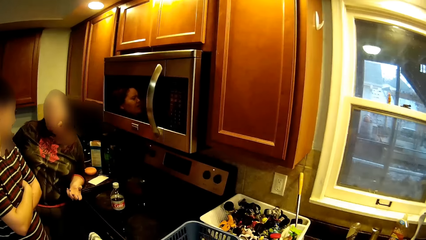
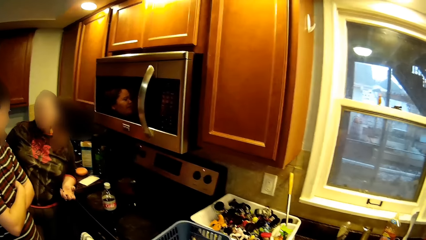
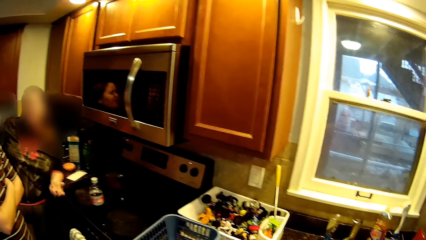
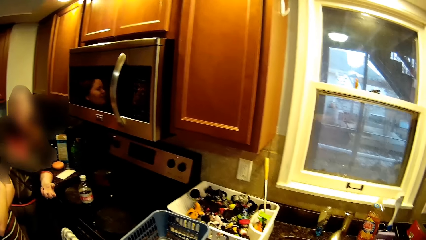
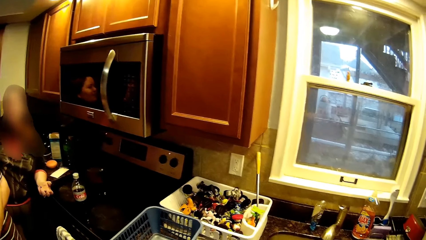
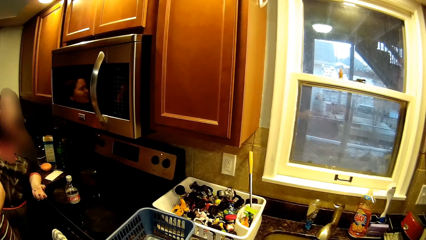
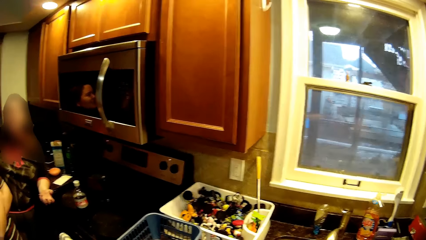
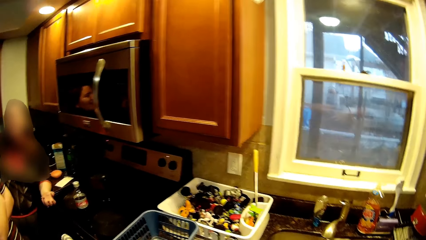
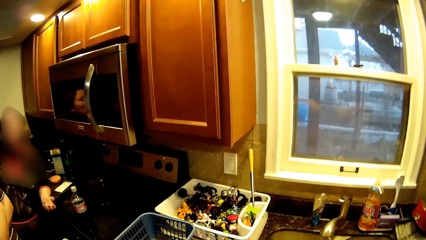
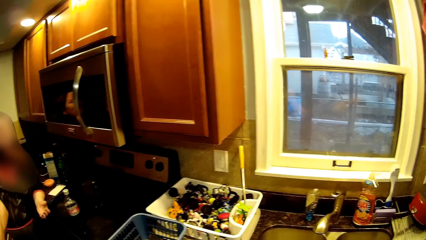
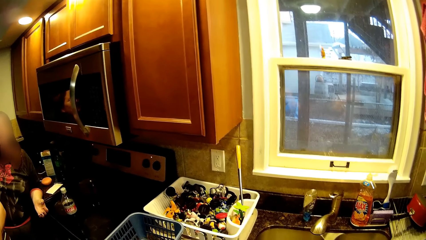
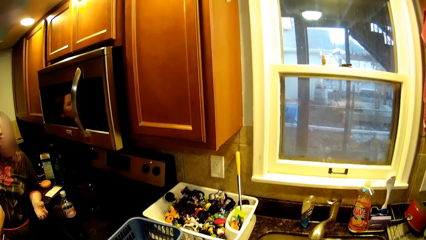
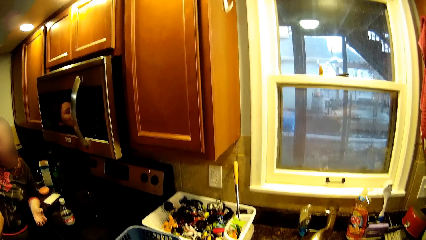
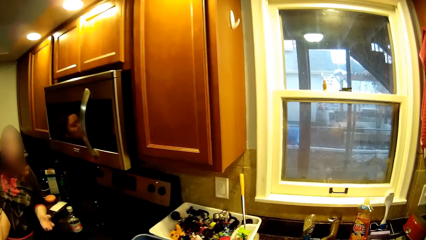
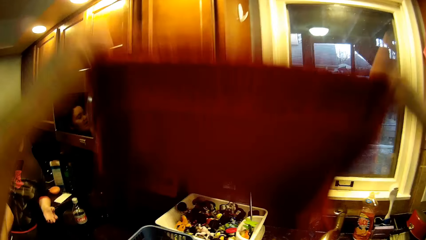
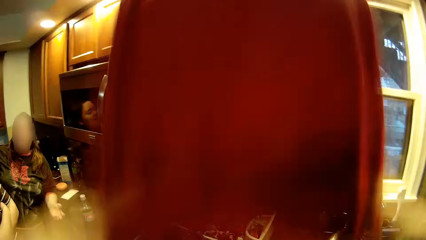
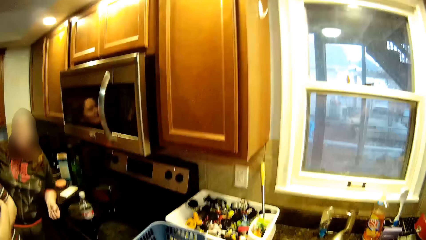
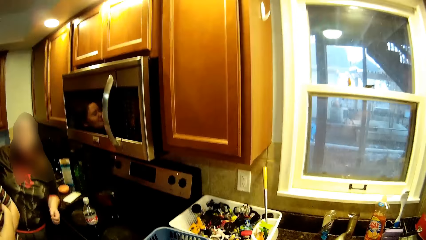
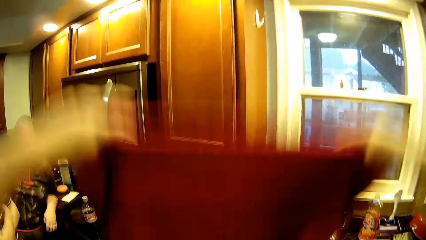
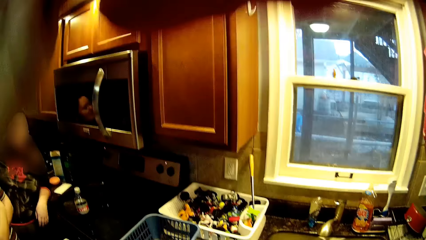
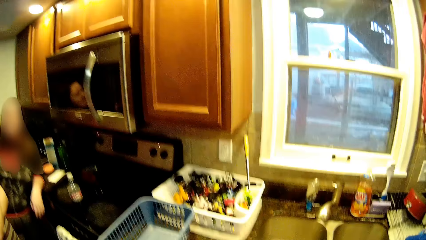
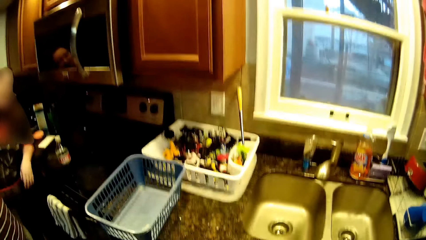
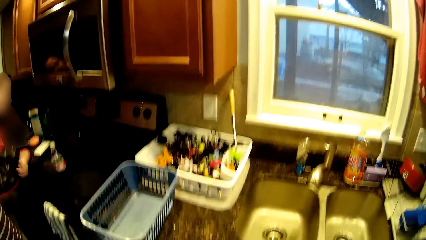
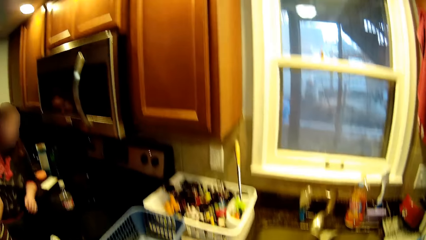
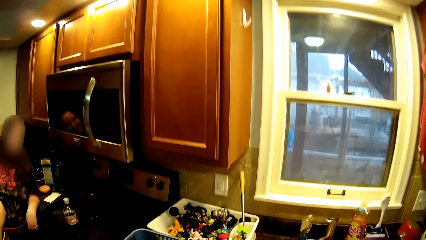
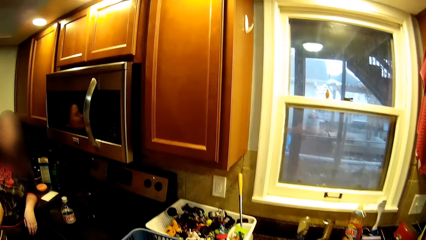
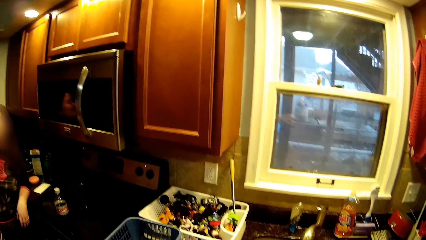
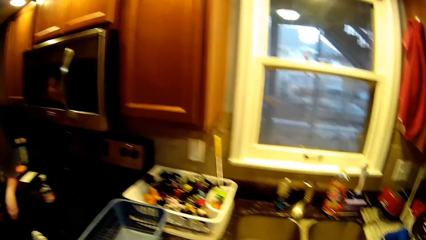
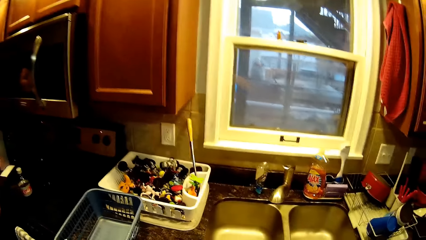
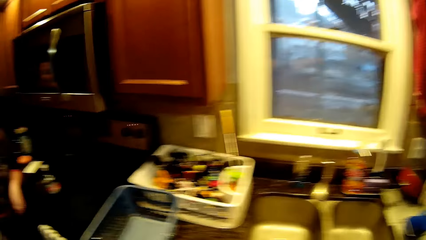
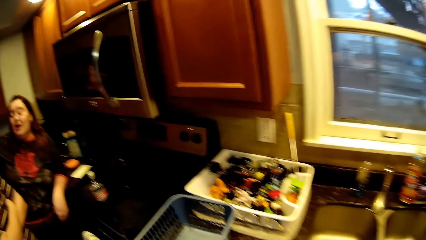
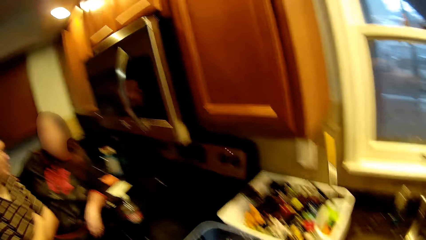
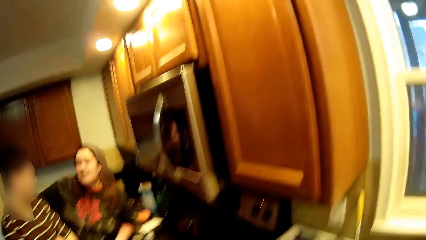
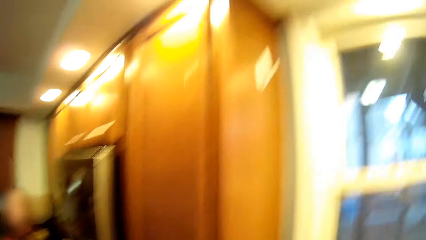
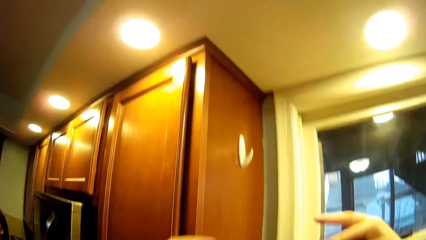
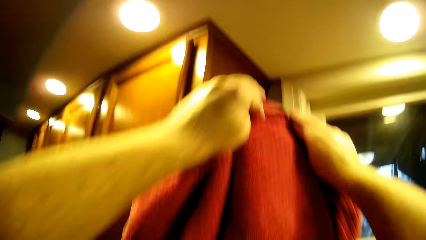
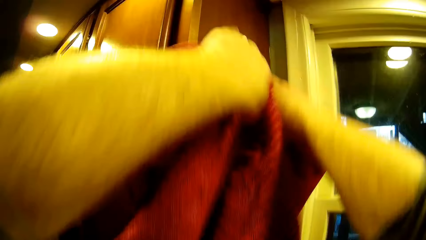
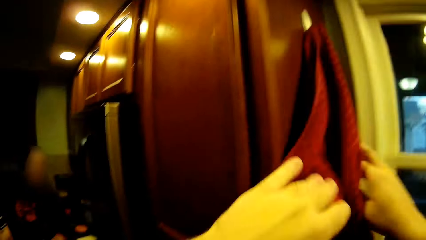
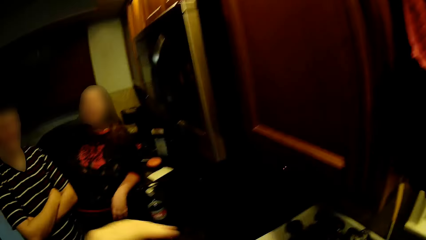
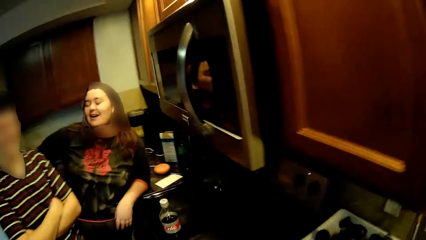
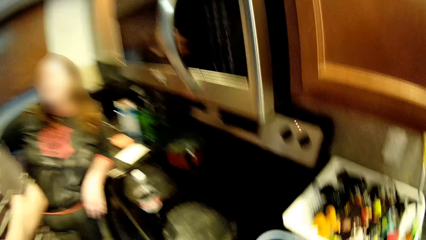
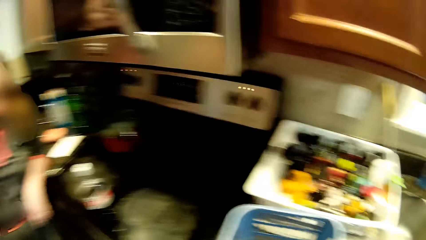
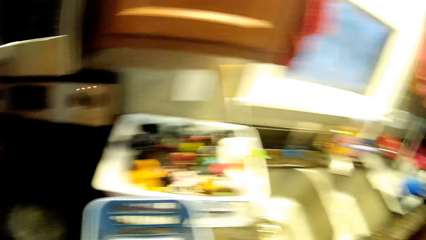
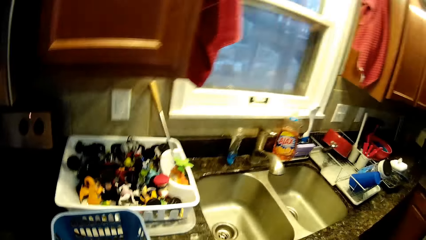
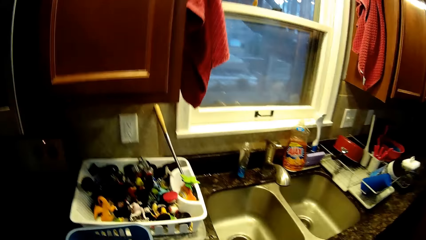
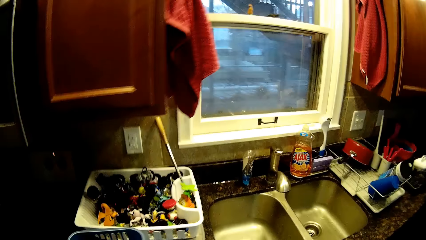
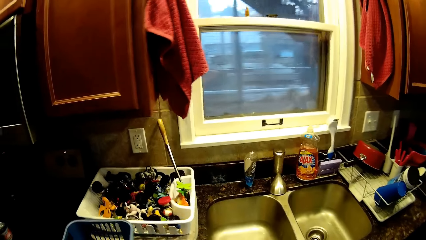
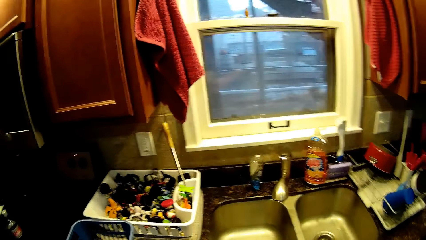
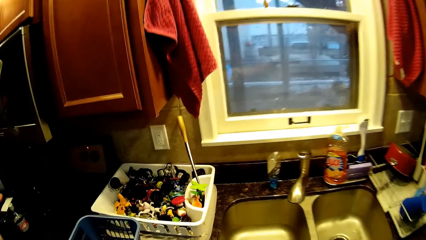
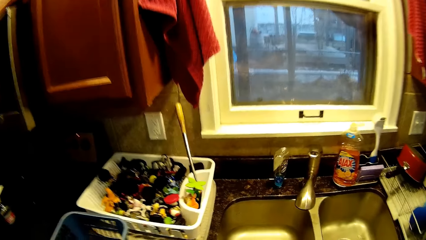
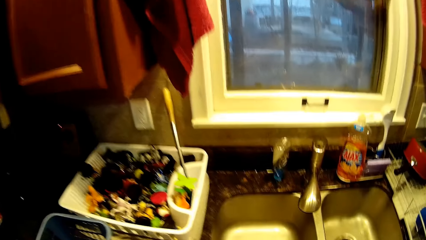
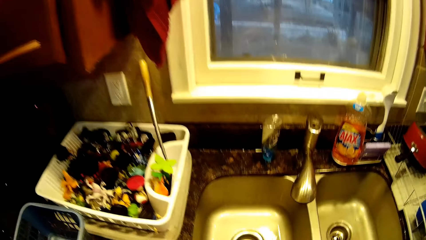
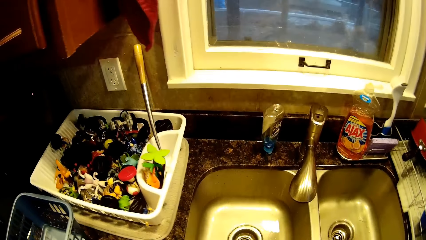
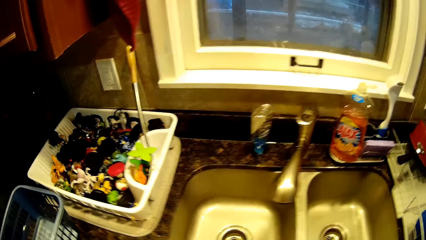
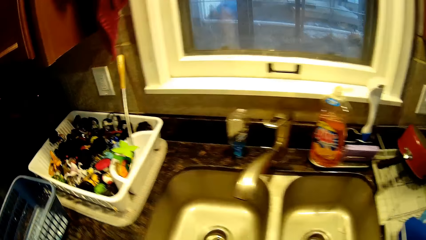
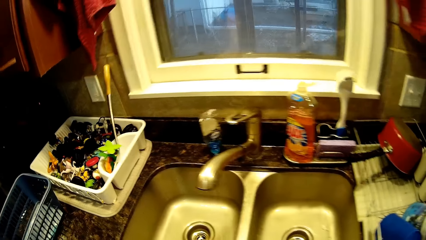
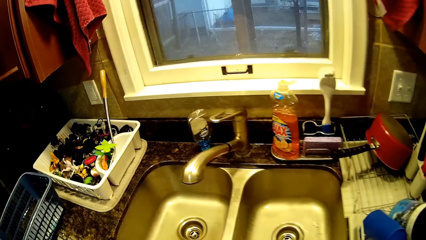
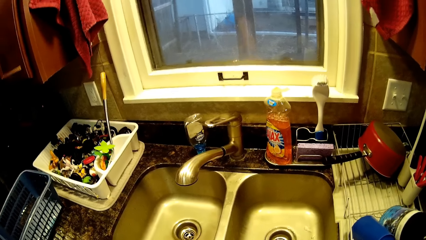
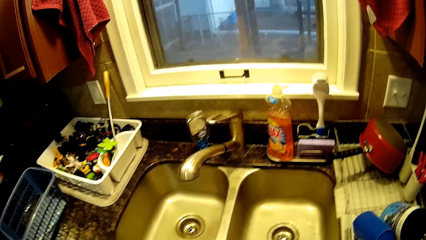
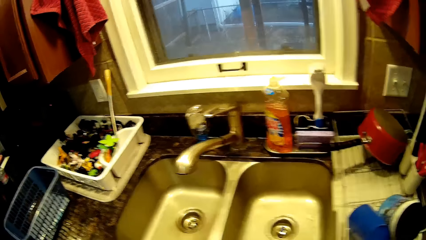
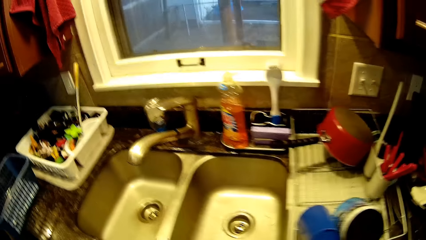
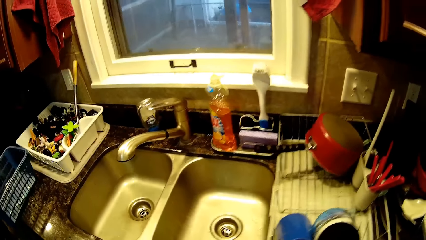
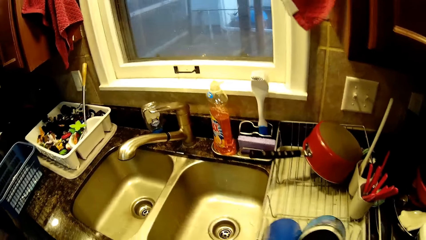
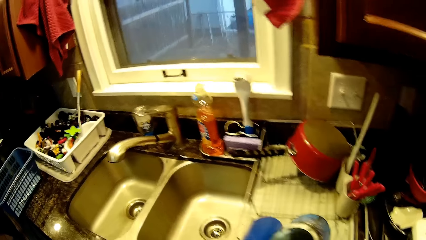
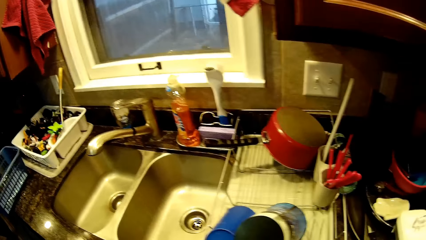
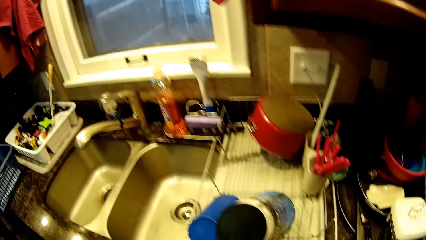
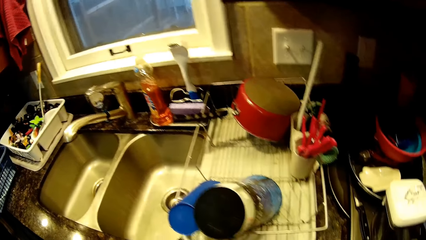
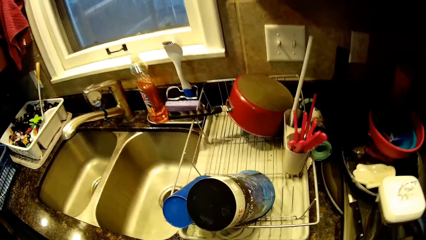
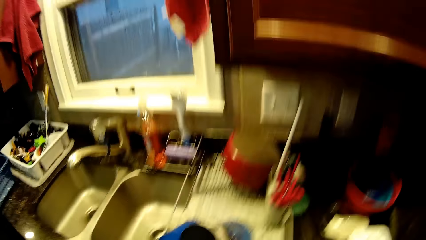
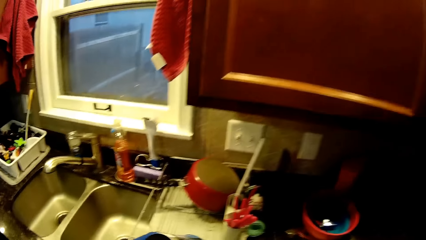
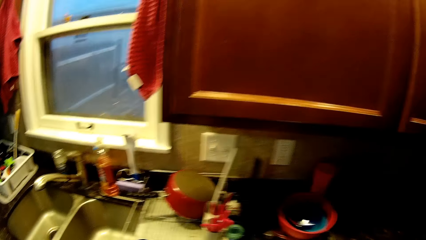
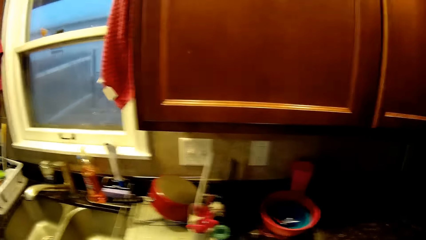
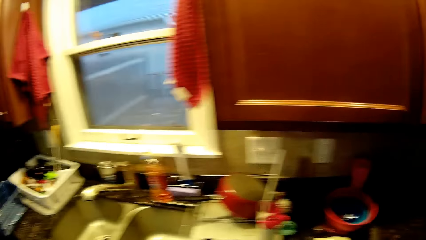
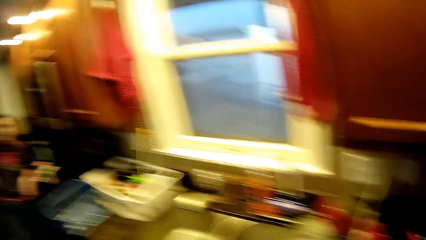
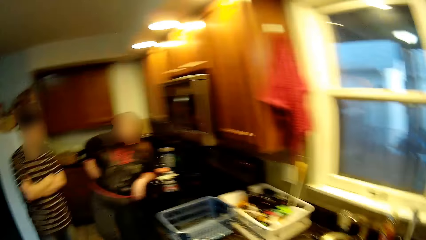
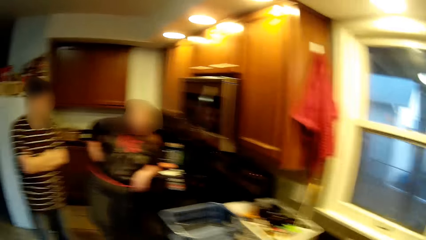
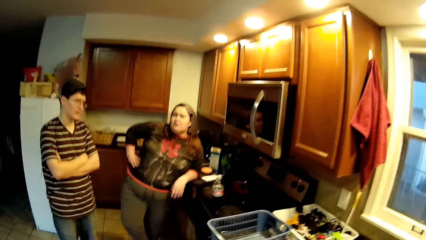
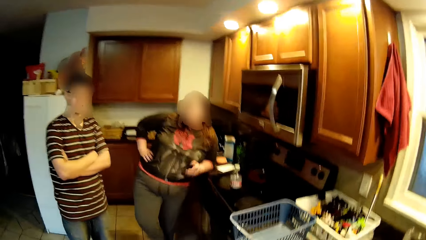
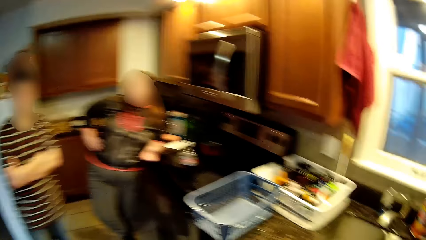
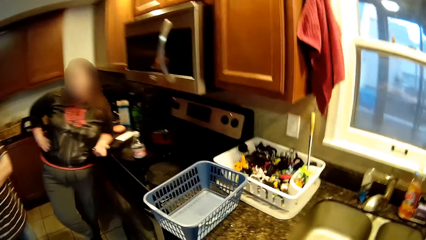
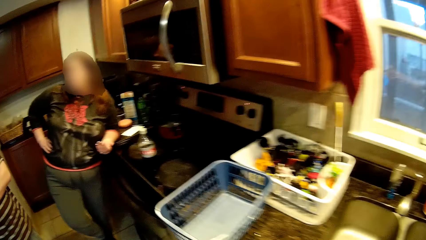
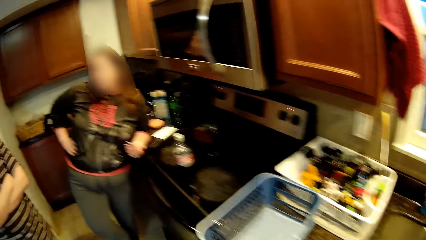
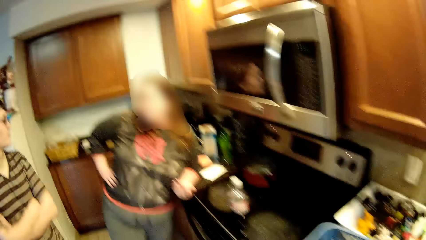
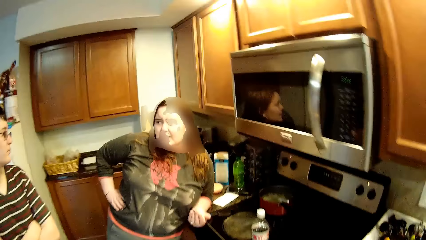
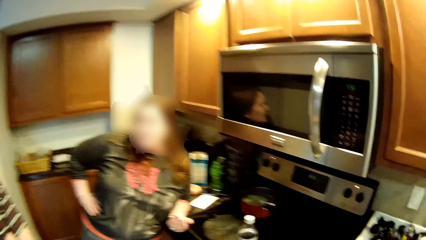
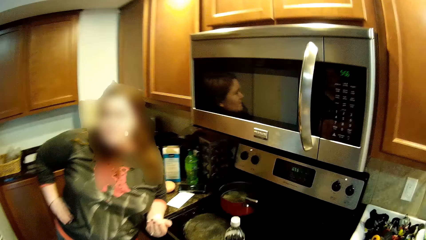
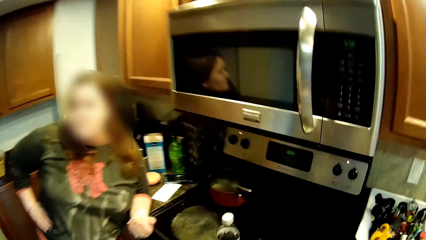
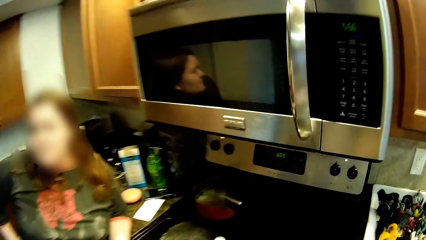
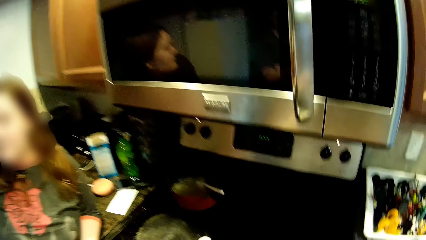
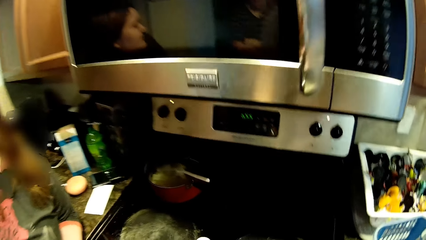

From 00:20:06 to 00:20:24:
The camera wearer wipes the hands. A man stands beside another man. The camera wearer turns around. They sift a hand towel. They hang the towel on a hook. They turn around. The other man leans on the countertop. The first man stands beside the other man. A woman moves a hand. The camera wearer moves around. The other man leans on the countertop.
